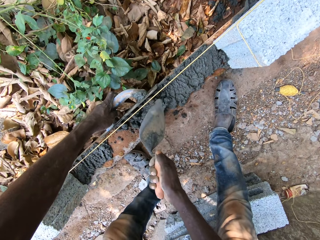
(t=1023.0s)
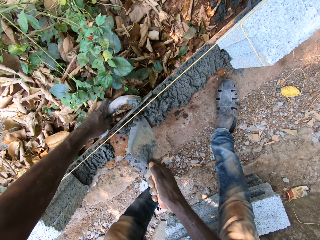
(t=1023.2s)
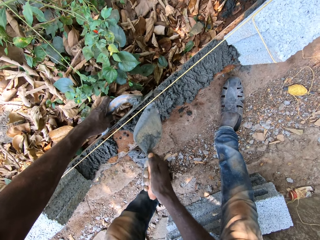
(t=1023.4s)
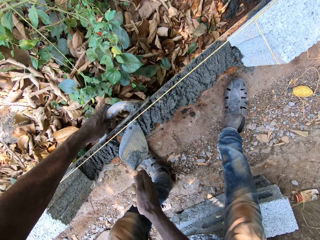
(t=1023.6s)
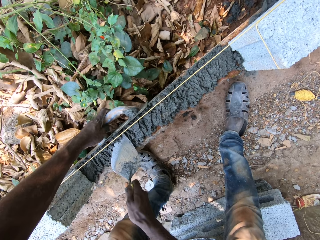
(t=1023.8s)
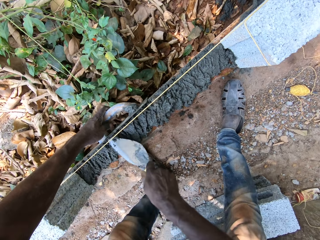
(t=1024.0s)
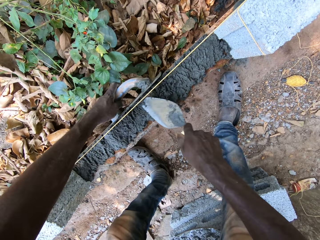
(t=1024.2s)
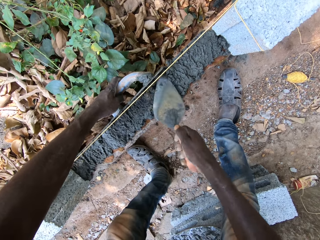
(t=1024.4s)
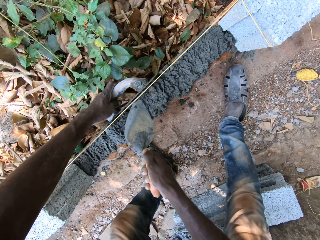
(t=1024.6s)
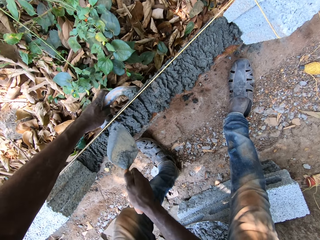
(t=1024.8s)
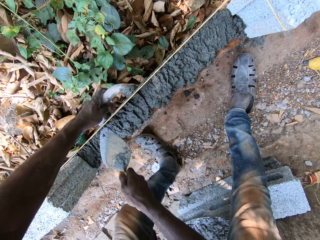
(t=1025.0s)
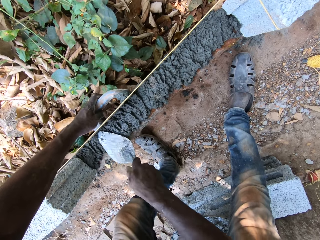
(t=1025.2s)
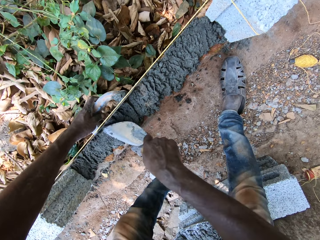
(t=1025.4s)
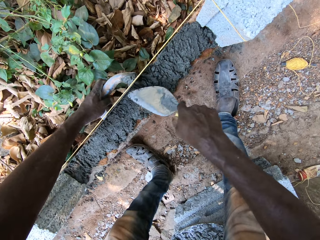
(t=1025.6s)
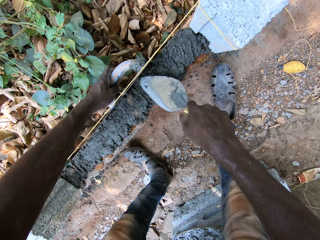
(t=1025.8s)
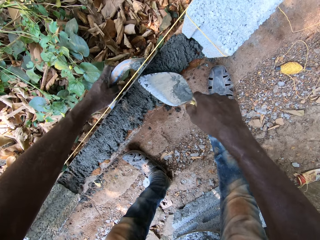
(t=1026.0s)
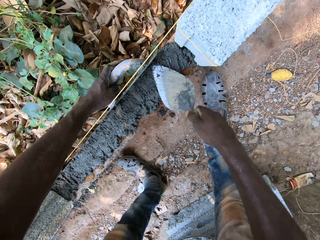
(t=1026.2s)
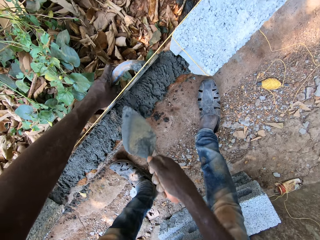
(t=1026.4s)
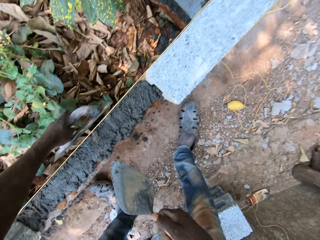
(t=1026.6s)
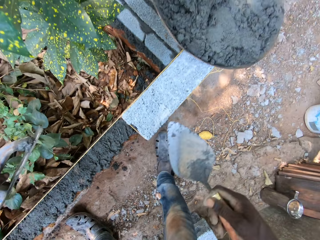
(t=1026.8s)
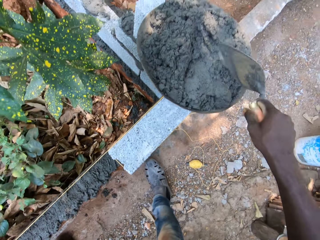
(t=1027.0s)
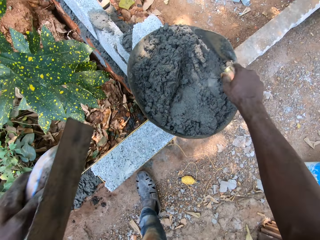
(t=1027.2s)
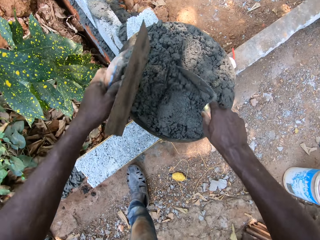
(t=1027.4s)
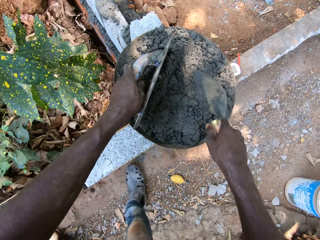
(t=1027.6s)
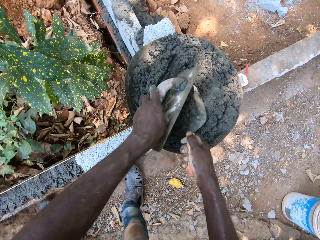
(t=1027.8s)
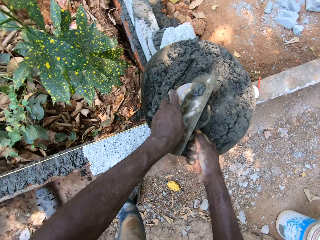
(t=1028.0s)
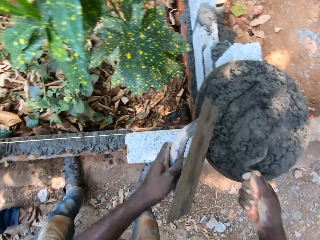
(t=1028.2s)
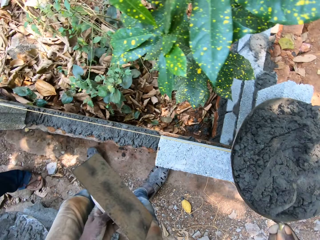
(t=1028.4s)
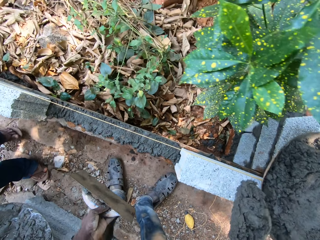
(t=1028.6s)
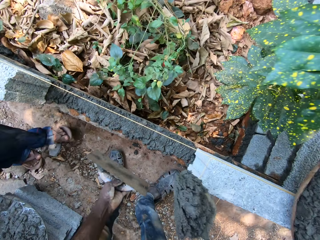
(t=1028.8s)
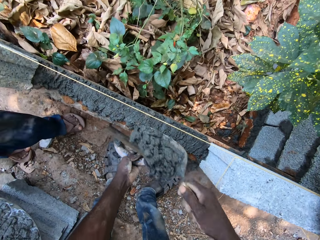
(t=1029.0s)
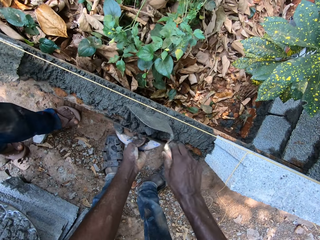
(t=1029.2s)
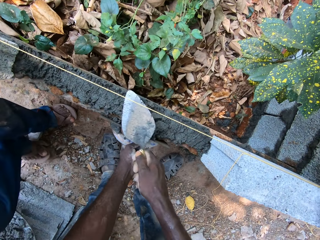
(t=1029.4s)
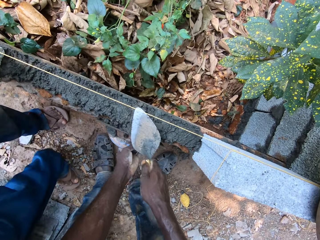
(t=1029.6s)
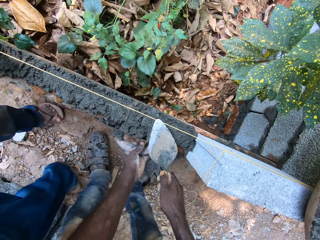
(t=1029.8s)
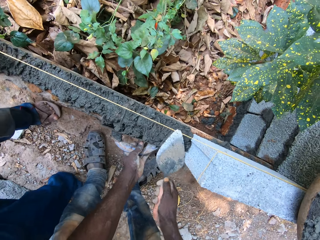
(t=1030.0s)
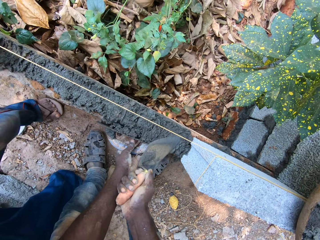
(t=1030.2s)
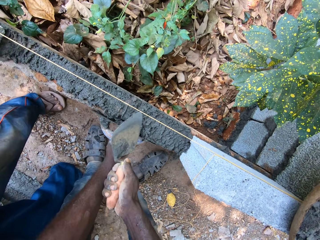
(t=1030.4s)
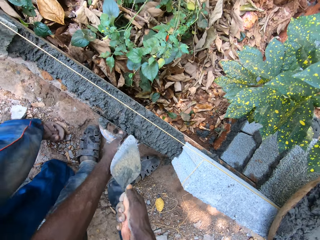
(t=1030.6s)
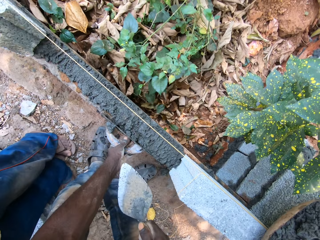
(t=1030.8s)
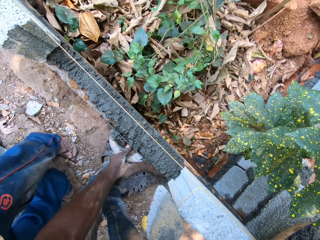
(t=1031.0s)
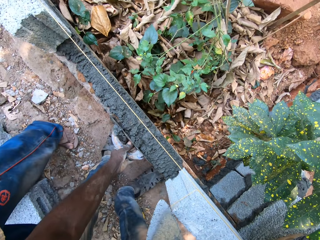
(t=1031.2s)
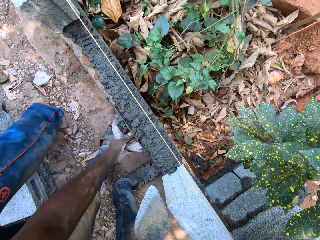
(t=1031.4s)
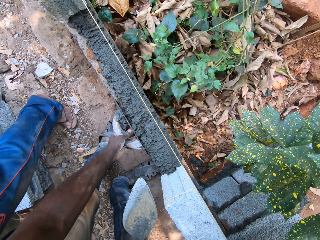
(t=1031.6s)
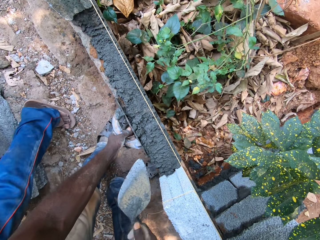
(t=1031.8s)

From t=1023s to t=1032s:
The camera wearer pours the concrete on the hand trowel into the metal with his right hand. He spreads the concrete in the metal with the hand trowel in his right hand. He places the plastering trowel in his left hand over the hand trowel in his right hand. He packs some concrete from the pan with the hand trowel in his right hand. He places the plastering trowel beside the metal on the ground with his left hand. He pours the concrete on the hand trowel into the metal with his right hand. He spreads the concrete in the metal with the hand trowel in his right hand.

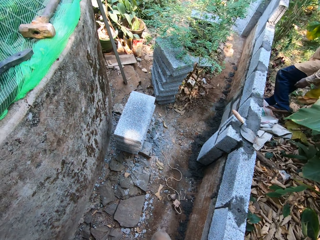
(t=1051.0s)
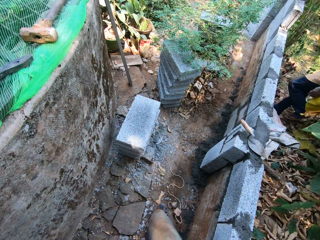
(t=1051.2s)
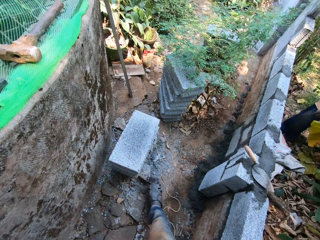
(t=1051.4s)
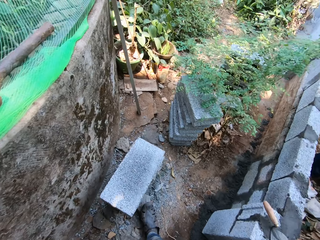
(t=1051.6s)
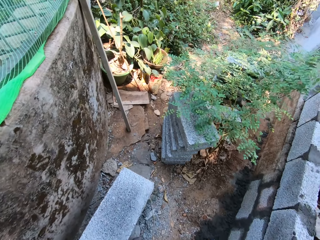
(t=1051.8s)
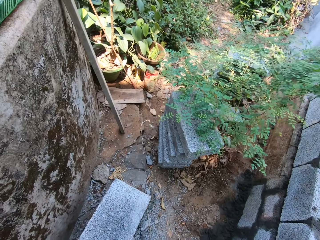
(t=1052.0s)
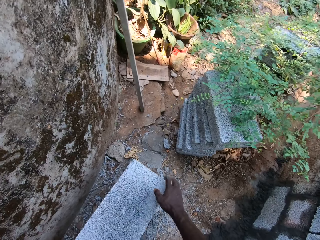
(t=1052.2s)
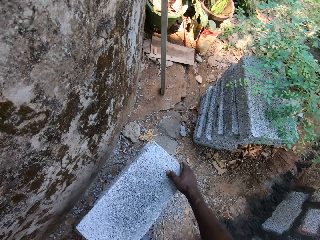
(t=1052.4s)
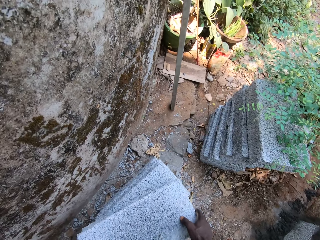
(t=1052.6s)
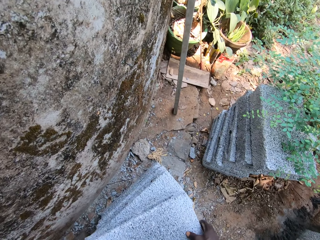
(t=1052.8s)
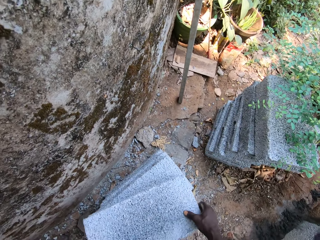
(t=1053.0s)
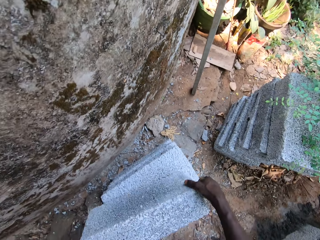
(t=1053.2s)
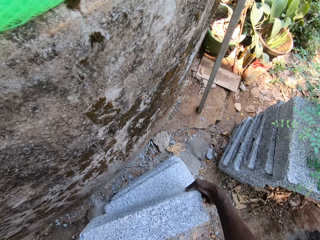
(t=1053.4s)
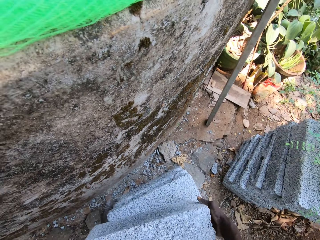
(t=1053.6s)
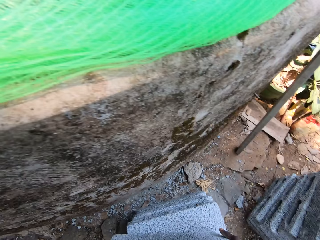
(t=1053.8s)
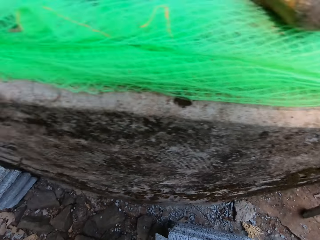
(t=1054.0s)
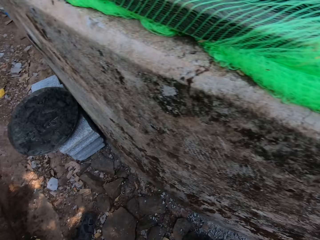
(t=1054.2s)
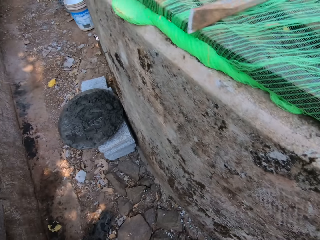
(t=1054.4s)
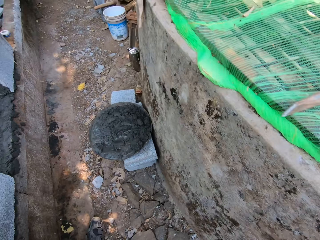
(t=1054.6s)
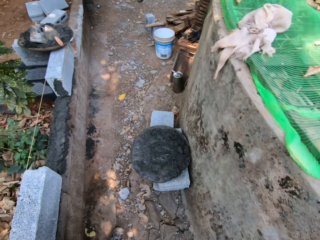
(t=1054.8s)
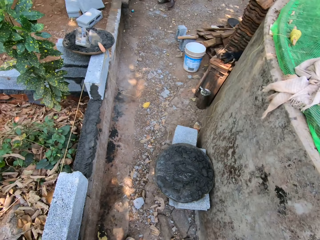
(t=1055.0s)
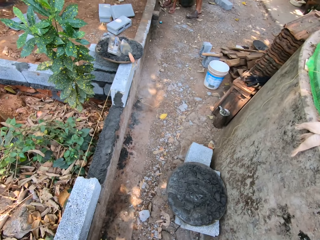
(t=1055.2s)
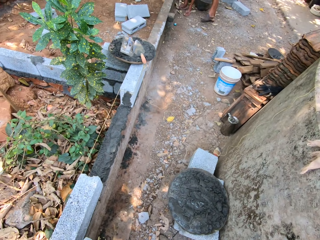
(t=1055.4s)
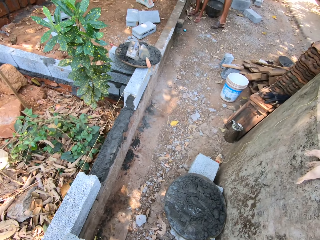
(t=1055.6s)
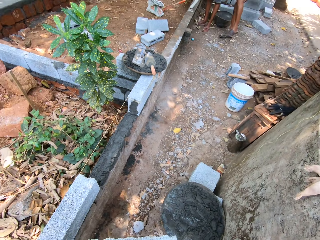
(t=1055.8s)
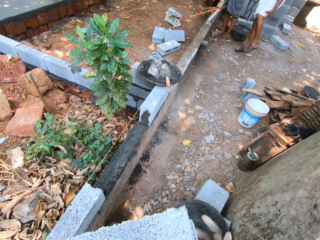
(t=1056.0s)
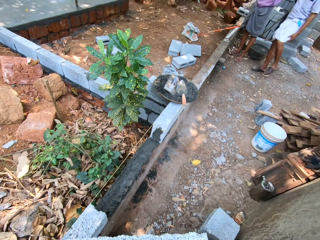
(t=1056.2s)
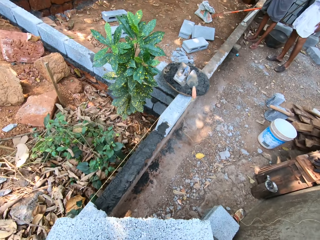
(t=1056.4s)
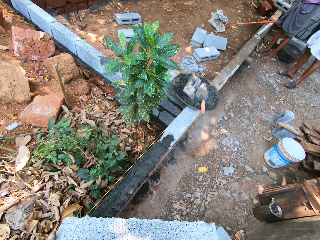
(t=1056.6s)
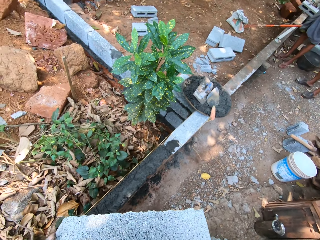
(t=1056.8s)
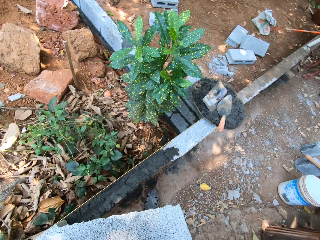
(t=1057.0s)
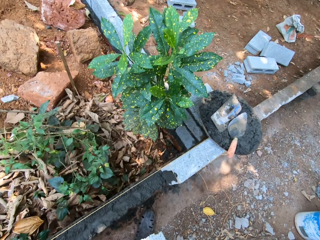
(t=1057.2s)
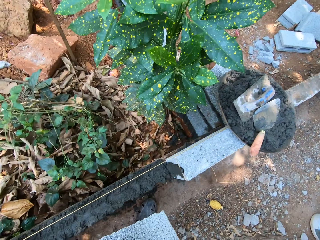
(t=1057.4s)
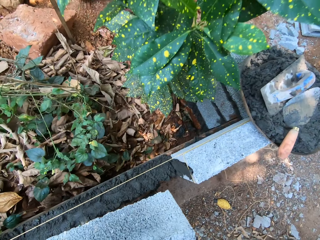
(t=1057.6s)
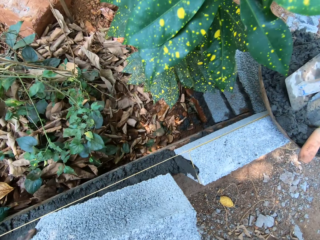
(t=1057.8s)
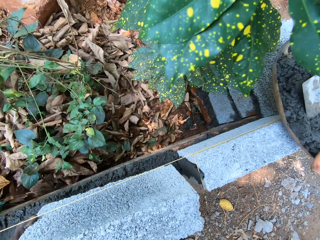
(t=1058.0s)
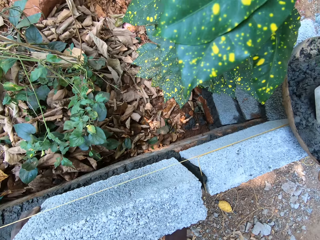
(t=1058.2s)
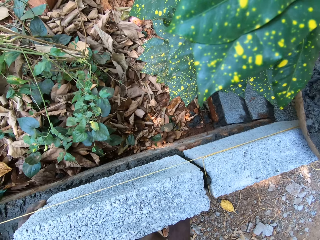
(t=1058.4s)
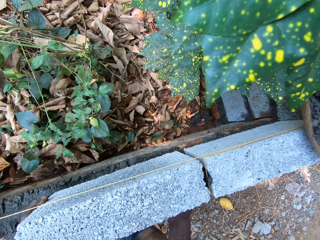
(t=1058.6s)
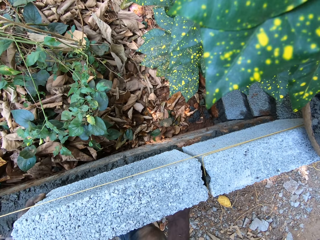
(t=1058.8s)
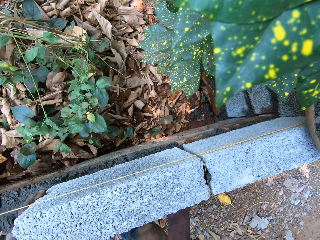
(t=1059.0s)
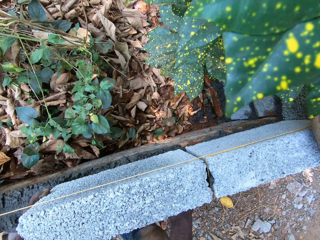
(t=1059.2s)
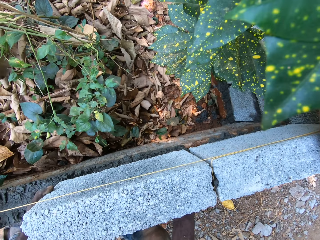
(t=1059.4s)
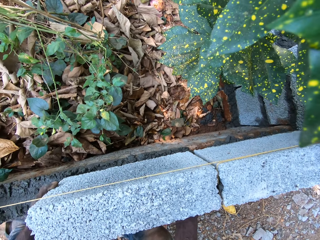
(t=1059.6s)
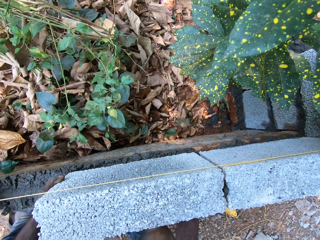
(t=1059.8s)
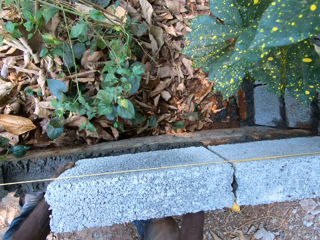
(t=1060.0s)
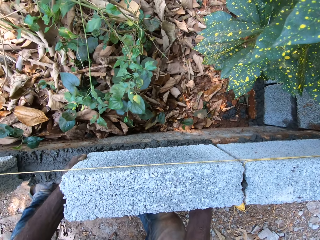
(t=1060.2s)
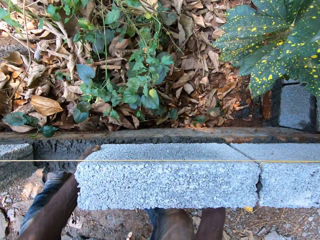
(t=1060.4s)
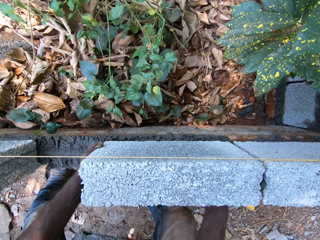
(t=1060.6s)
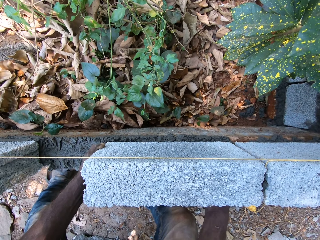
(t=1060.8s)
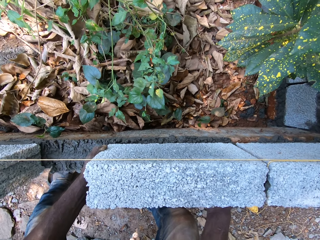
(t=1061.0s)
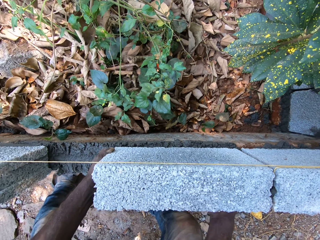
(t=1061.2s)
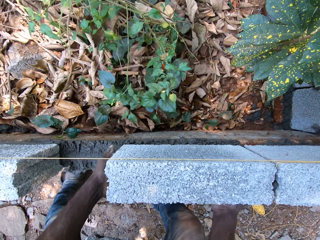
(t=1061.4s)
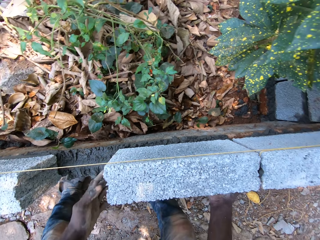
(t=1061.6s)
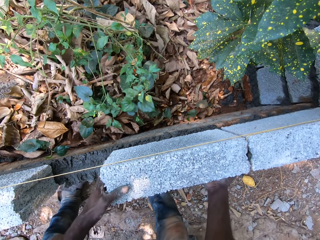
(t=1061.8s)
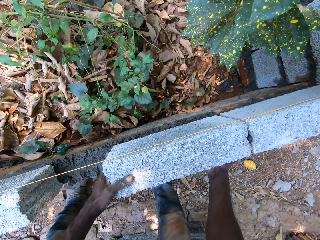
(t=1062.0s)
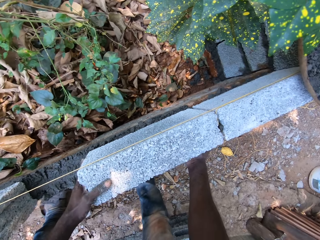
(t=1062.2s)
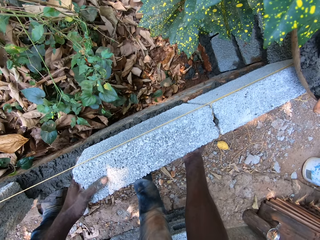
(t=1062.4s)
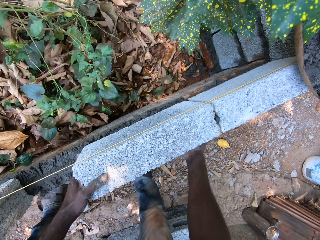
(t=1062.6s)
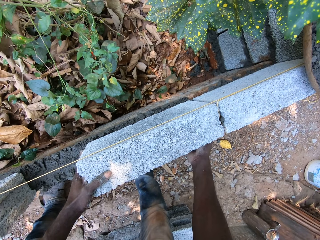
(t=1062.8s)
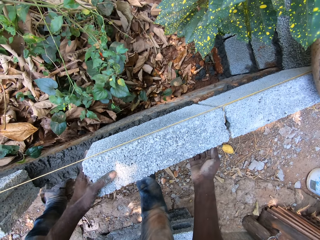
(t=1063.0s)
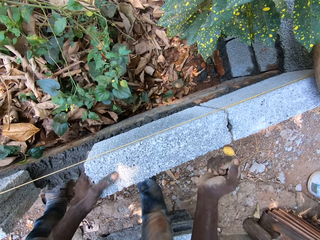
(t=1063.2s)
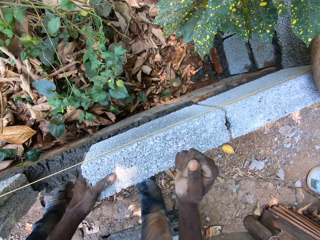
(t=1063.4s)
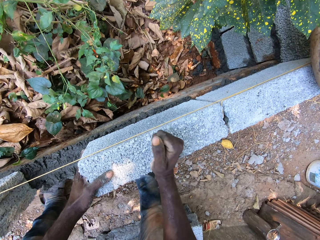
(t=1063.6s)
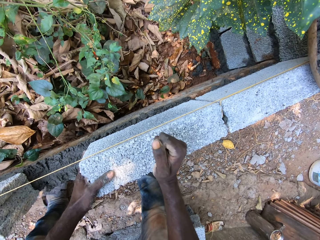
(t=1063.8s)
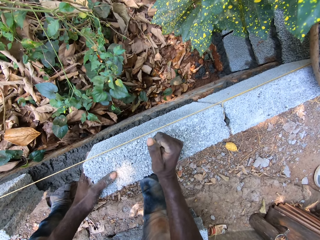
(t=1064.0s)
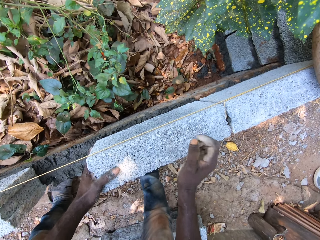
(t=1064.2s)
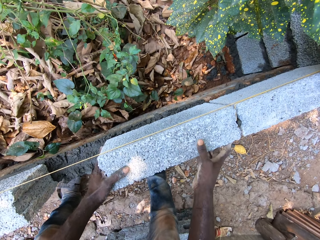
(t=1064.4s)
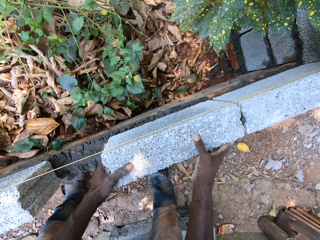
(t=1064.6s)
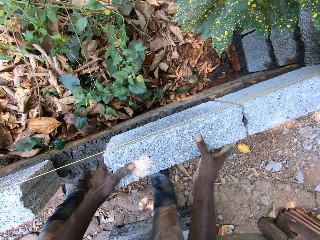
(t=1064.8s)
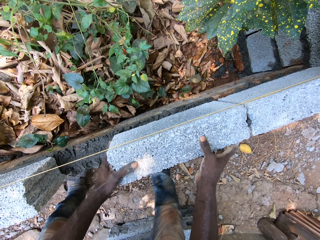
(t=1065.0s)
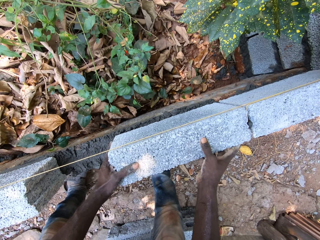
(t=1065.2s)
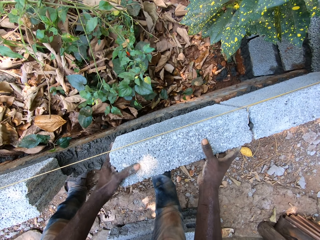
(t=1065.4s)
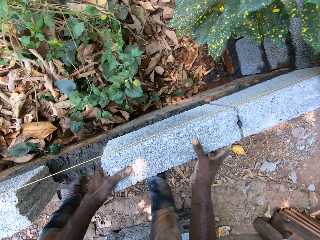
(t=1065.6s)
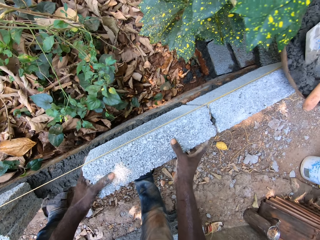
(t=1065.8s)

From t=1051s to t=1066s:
The camera wearer drags a brick from the stack of bricks on the ground with both hands. He picks up the brick. He turns the brick over on the stack of bricks with both hands. He places the brick in his hands on the concrete in the metal. He holds the brick on the concrete with both hands. He hits the brick on the concrete with his right fist. He holds the brick on the concrete with both hands.
